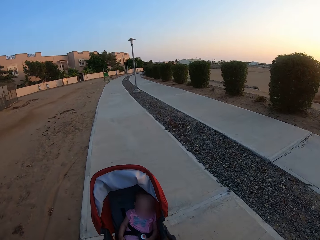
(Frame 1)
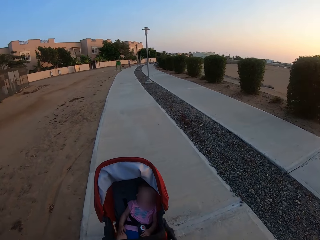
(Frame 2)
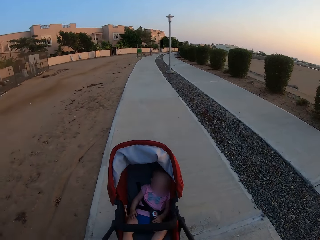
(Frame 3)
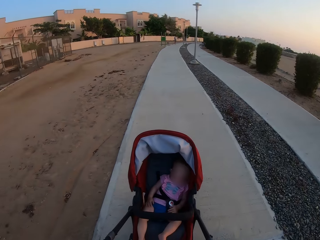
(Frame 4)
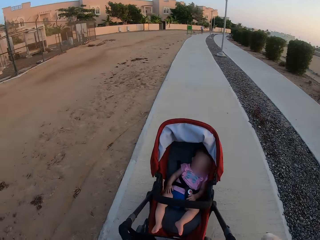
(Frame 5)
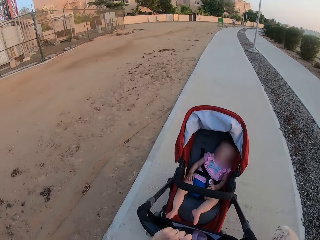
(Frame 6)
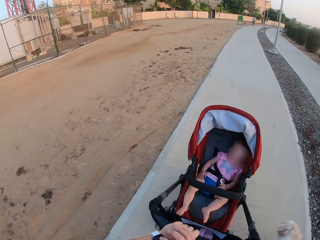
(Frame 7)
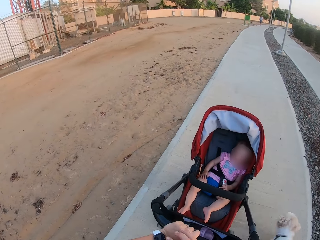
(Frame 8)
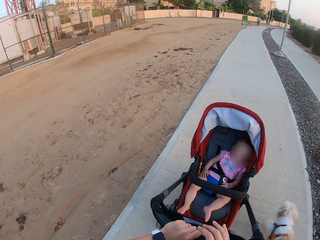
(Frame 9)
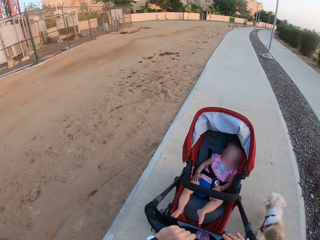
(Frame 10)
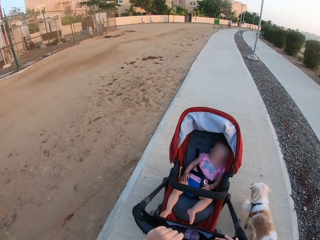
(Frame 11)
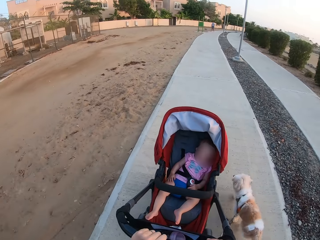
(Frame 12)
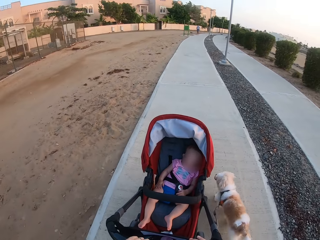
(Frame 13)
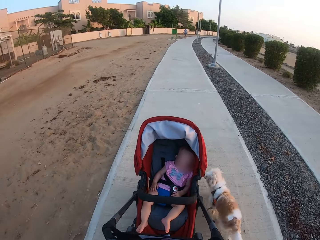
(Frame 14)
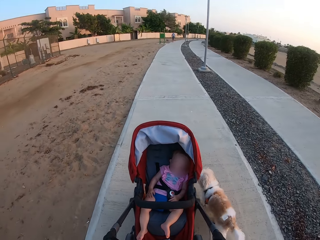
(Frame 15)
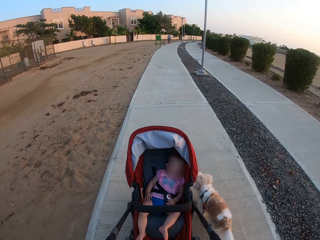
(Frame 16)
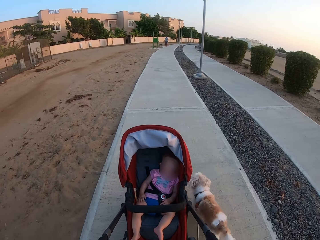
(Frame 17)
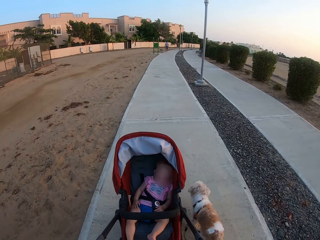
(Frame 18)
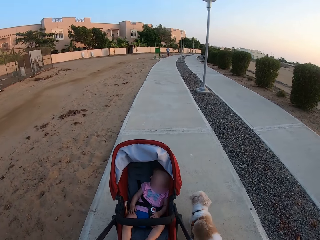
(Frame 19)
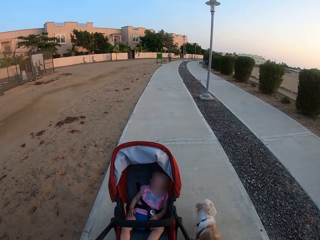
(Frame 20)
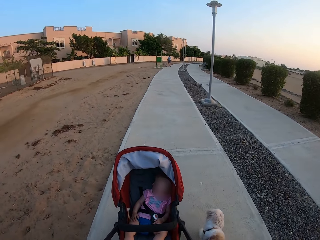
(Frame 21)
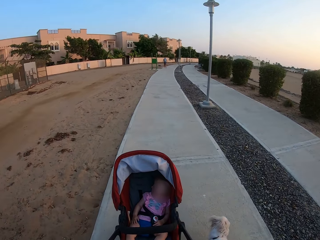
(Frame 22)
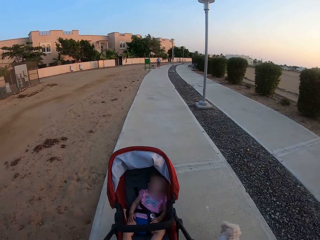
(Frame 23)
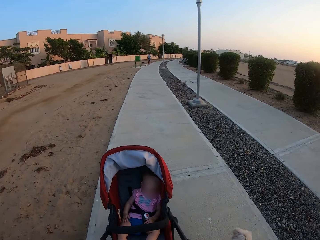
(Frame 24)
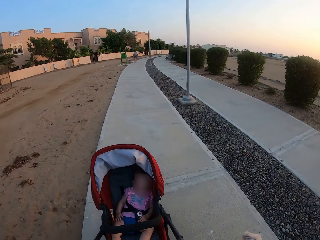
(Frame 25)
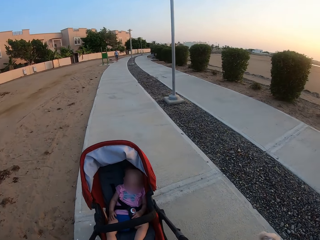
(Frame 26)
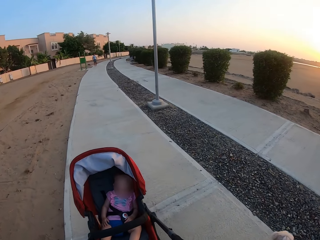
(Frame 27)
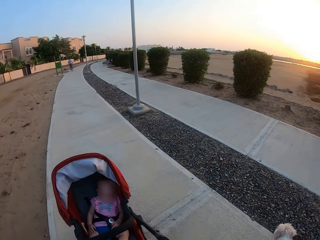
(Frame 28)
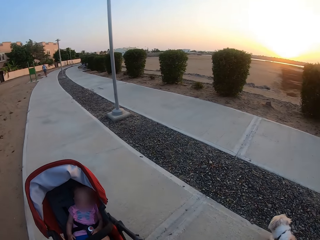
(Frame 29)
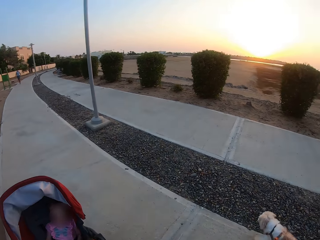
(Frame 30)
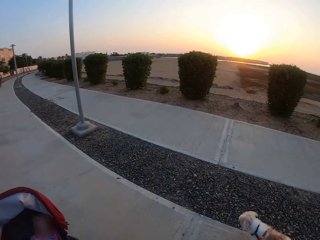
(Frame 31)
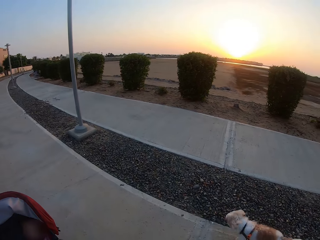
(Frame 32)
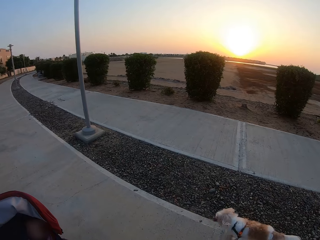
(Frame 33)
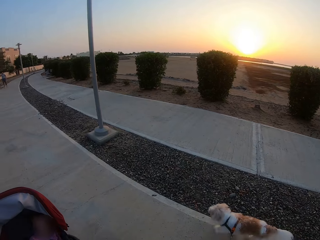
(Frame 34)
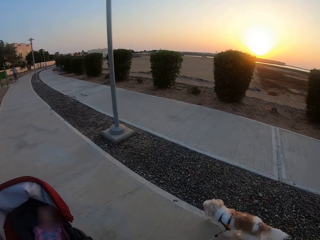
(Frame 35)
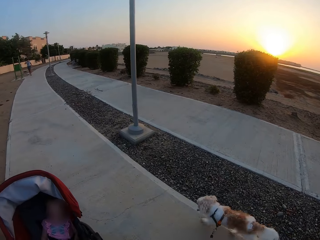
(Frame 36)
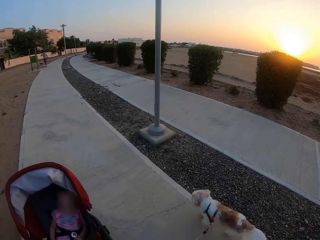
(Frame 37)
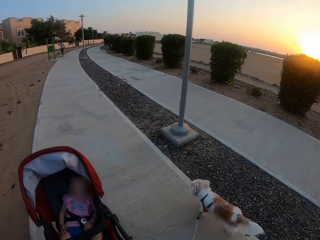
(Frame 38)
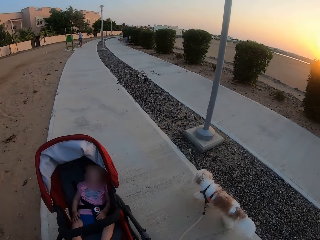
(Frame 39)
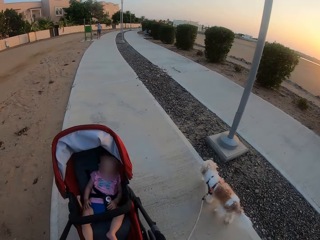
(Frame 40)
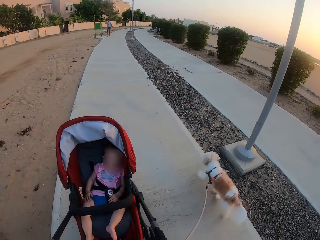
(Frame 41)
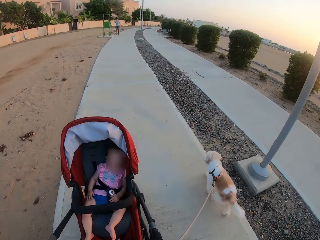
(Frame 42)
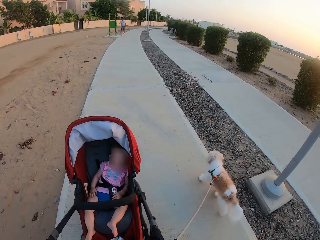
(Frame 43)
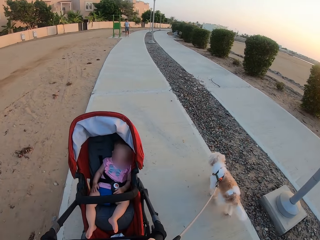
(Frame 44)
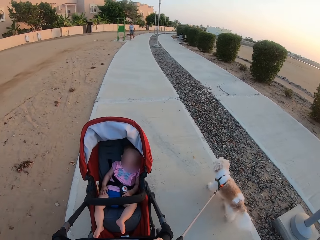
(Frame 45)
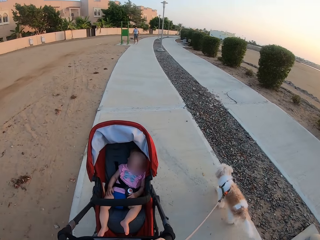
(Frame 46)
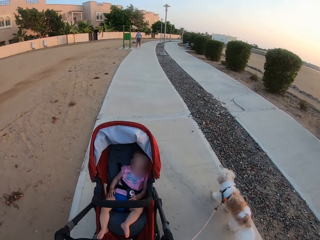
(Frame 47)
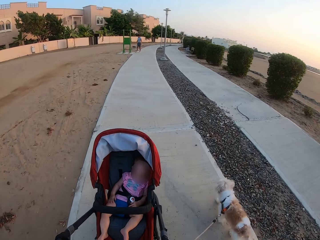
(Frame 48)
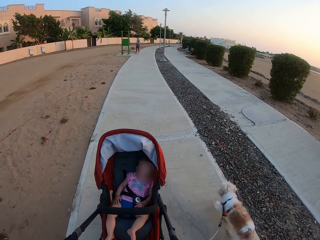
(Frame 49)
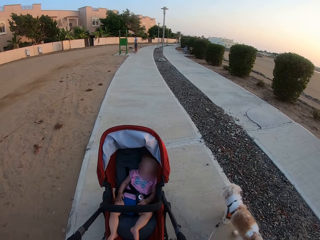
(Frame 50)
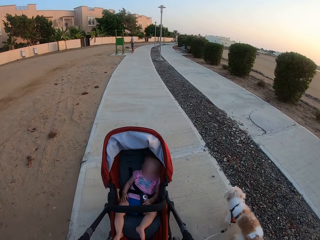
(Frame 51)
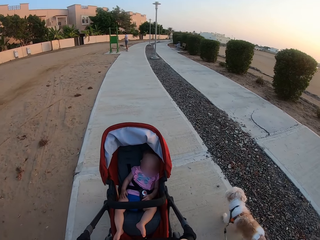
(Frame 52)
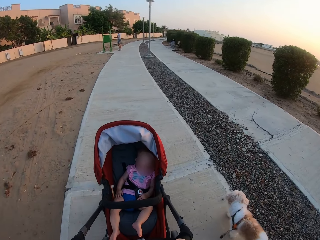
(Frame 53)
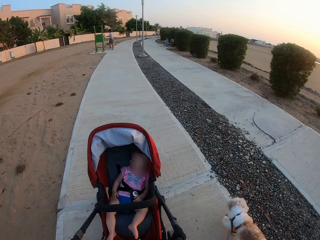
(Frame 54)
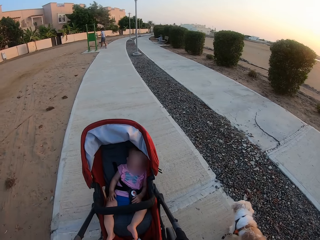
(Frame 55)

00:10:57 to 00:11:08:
The camera wearer looks at the dog.

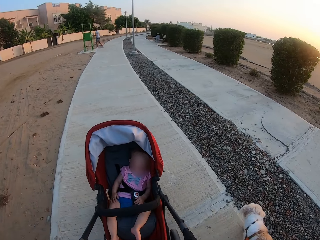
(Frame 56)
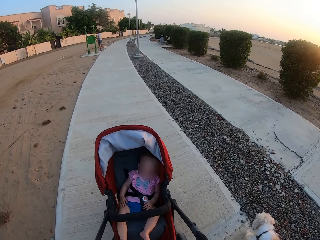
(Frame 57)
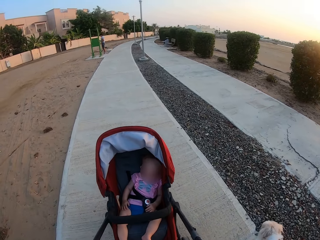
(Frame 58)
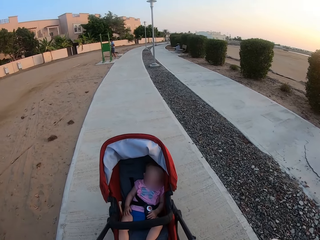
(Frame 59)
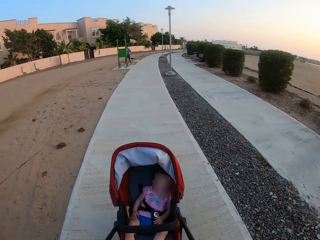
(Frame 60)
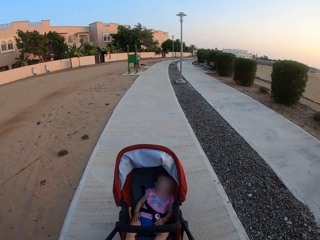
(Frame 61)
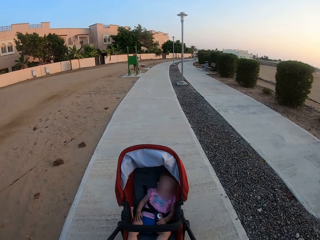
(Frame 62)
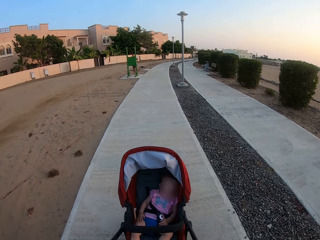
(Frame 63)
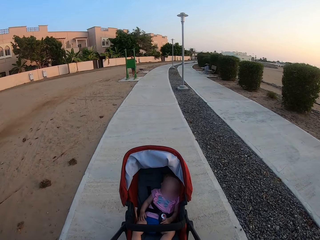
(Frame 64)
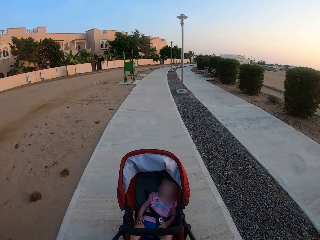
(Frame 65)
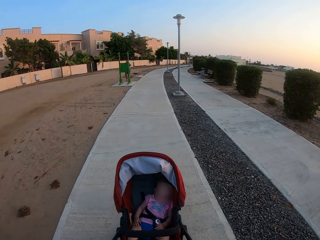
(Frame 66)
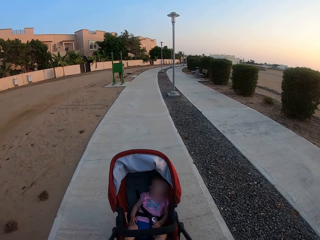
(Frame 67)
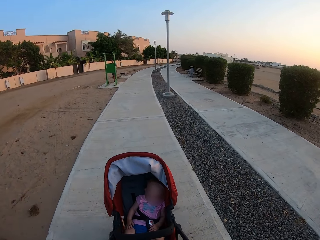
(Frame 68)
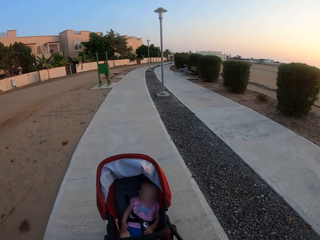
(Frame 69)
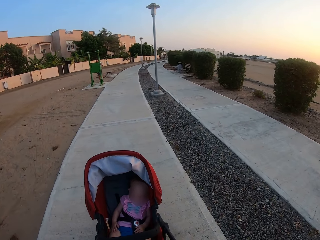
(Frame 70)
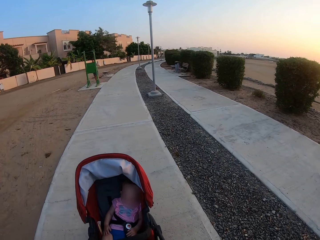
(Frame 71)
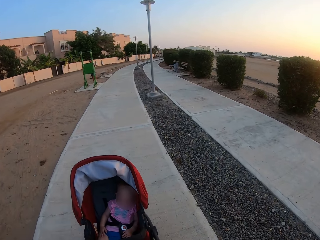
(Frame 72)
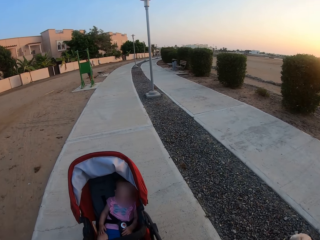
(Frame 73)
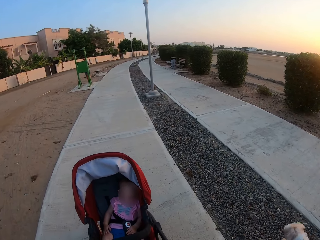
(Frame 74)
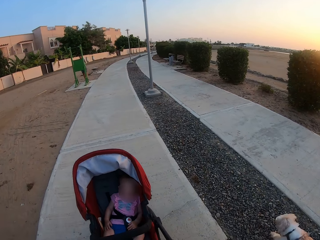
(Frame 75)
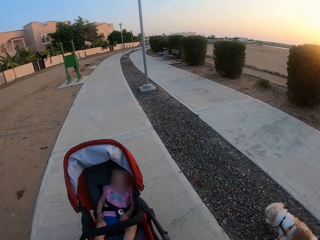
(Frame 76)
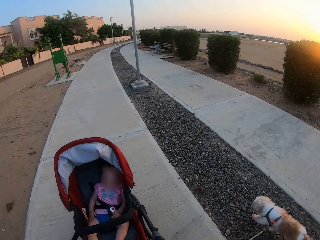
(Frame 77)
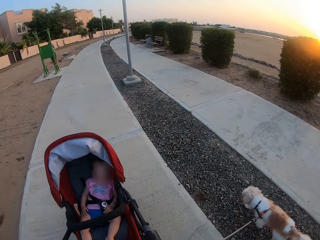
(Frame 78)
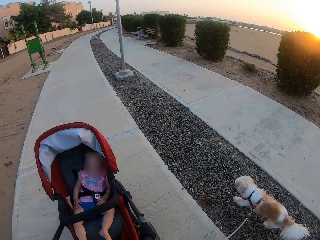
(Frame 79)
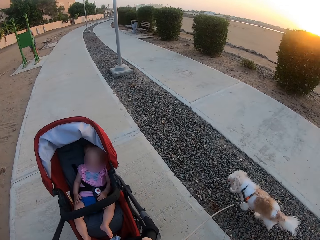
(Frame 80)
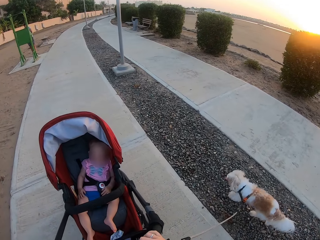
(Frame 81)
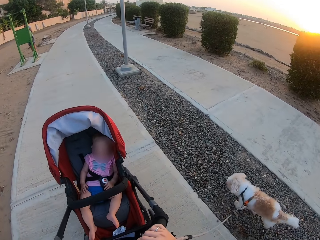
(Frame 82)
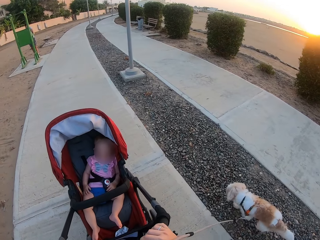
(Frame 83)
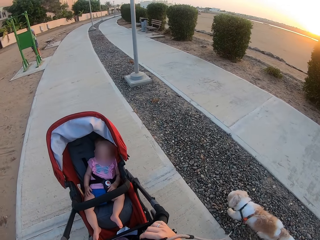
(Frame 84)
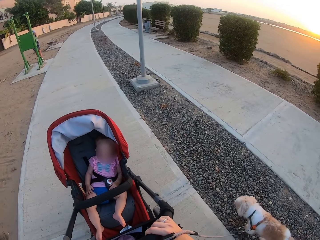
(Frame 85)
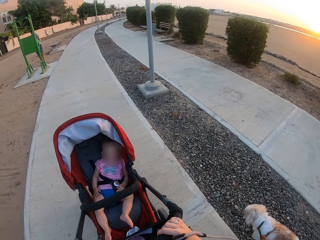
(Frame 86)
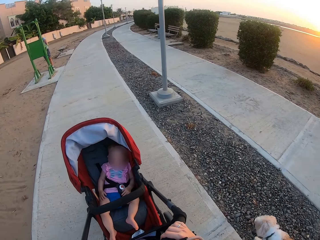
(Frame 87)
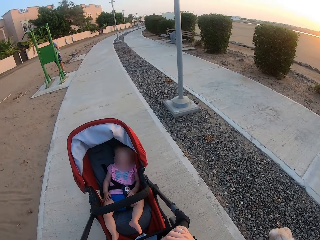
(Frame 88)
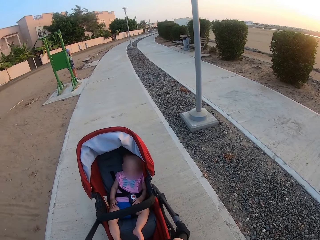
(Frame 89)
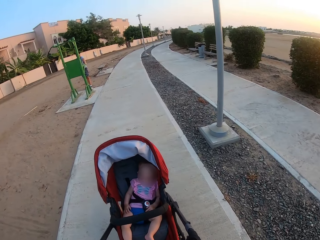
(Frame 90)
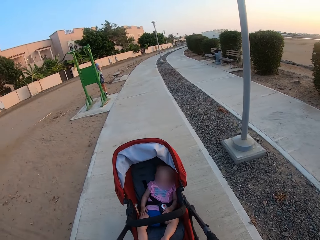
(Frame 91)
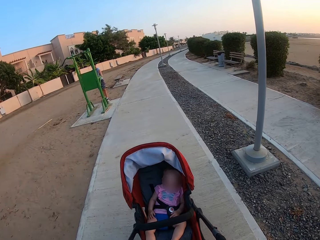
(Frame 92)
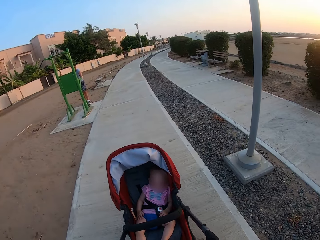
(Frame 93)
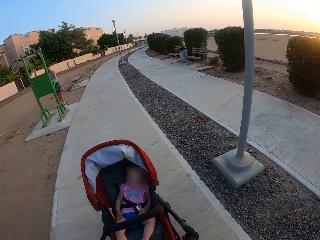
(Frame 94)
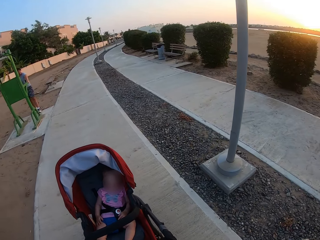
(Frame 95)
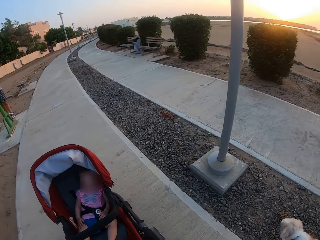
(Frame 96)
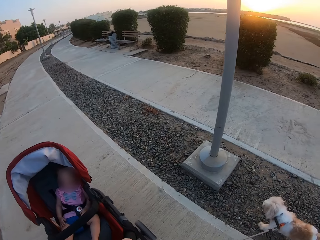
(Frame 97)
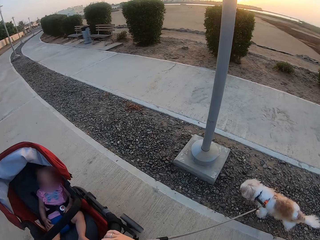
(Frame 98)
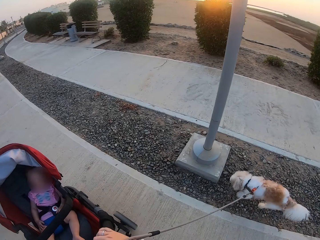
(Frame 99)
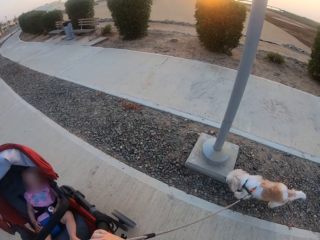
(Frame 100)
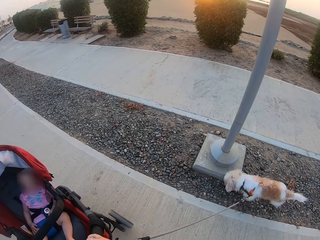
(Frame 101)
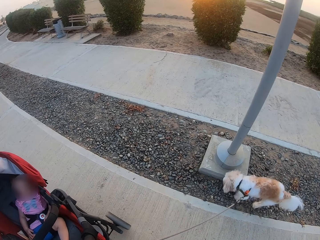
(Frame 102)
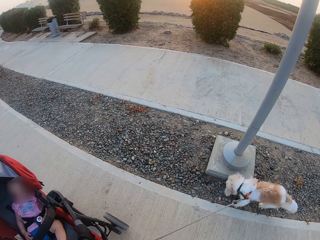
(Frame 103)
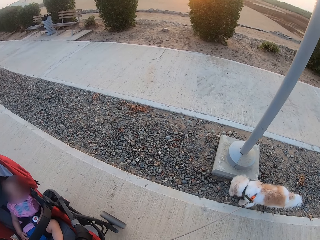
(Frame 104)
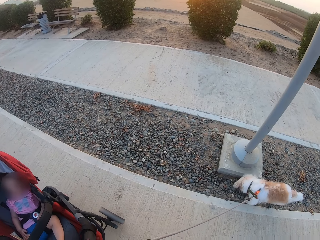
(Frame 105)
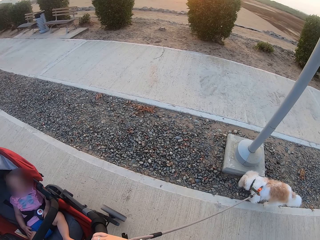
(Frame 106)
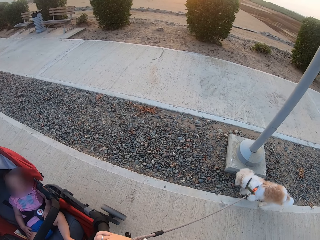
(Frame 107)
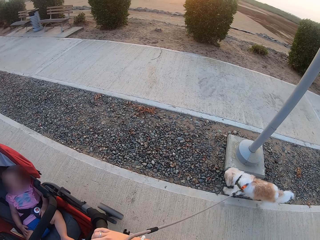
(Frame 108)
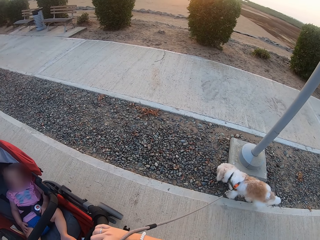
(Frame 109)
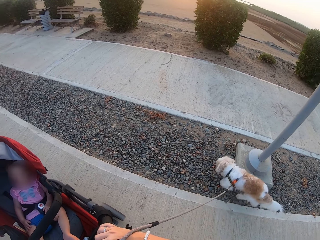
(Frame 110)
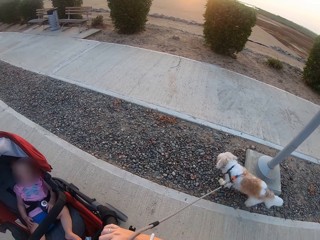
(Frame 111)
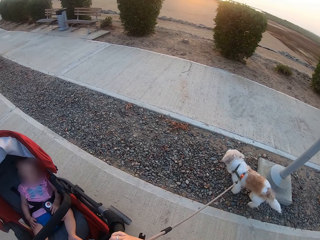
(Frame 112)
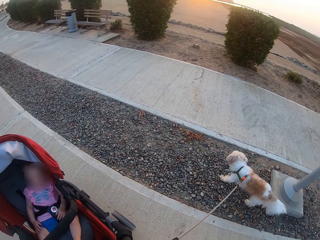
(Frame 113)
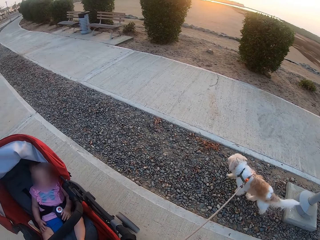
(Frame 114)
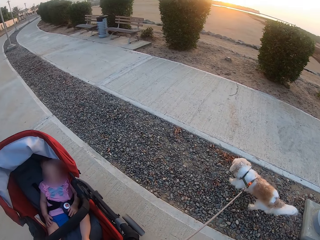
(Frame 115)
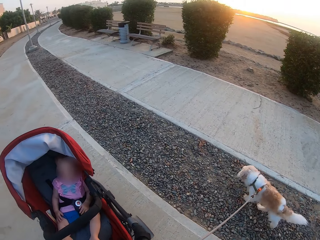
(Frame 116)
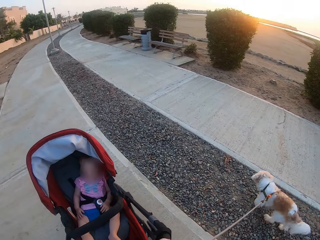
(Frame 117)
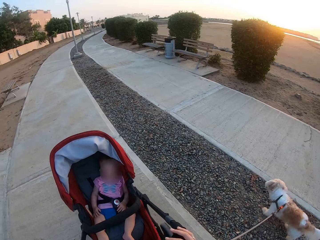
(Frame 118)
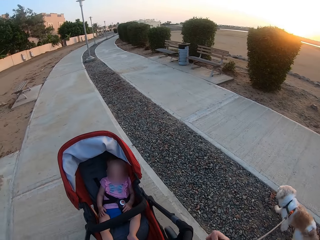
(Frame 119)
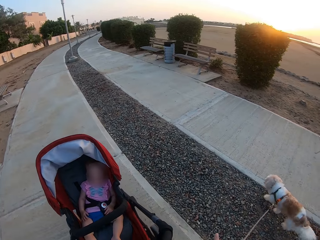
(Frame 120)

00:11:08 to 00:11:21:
The camera wearer pushes the stroller. They look at the dog.
